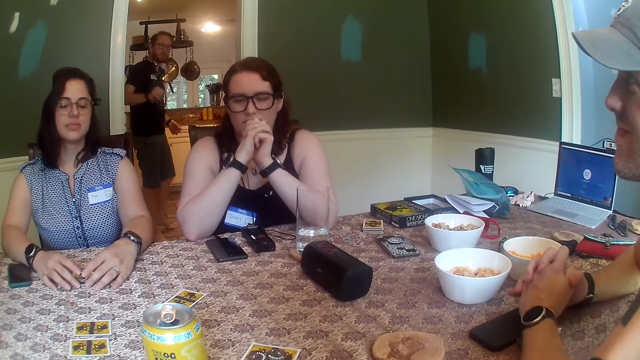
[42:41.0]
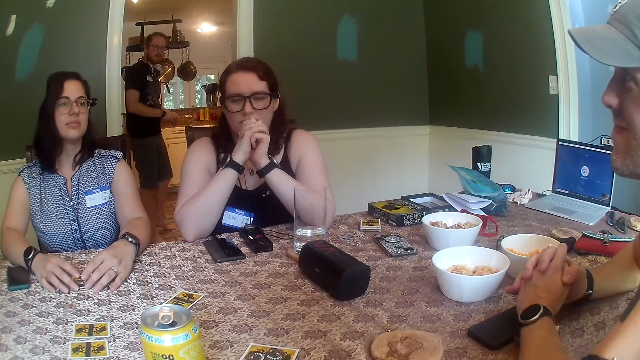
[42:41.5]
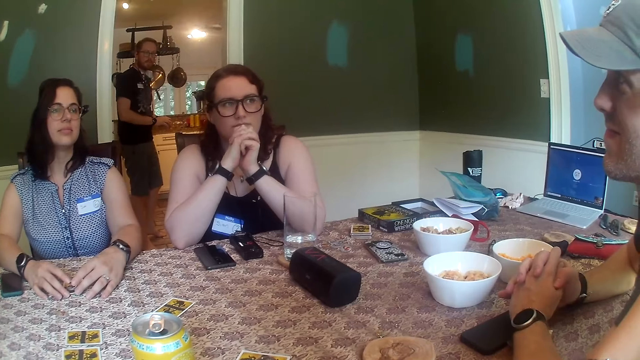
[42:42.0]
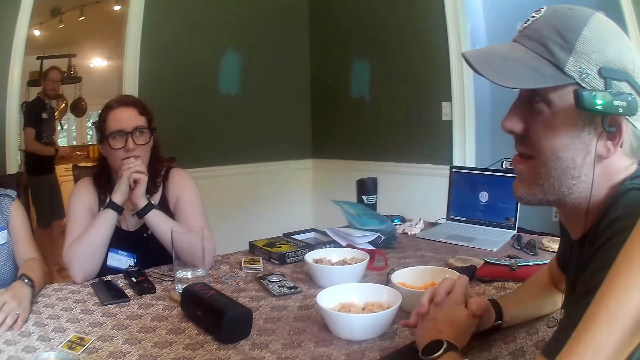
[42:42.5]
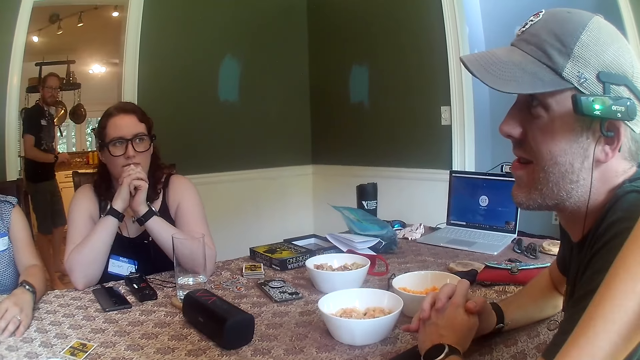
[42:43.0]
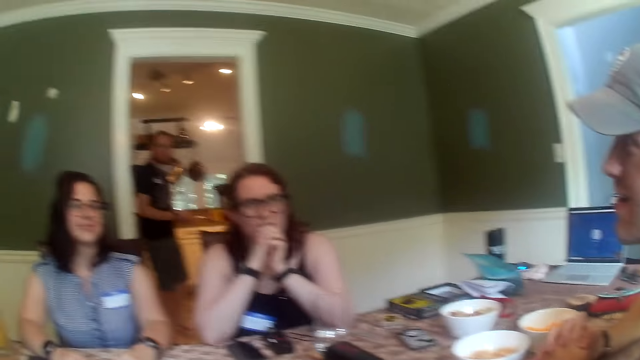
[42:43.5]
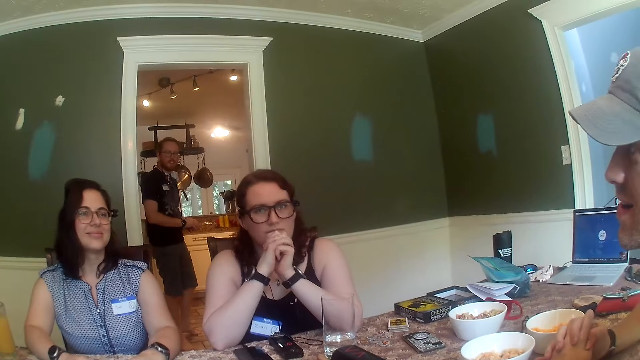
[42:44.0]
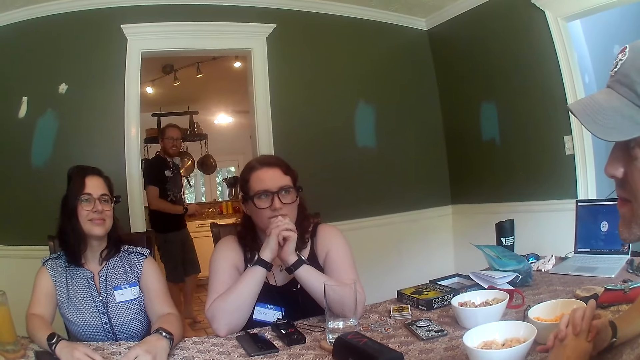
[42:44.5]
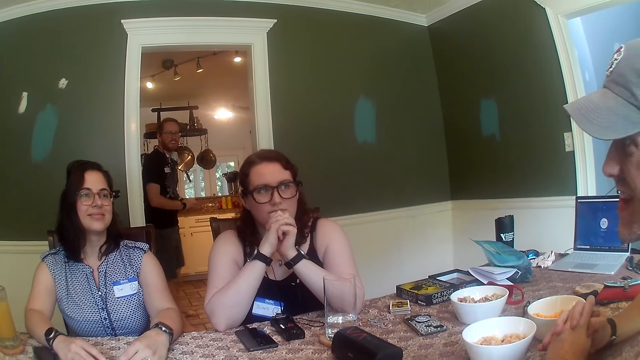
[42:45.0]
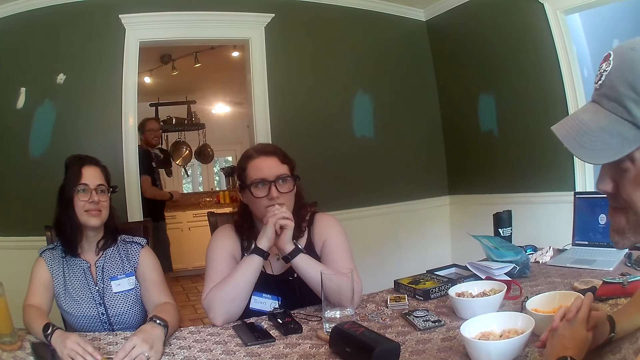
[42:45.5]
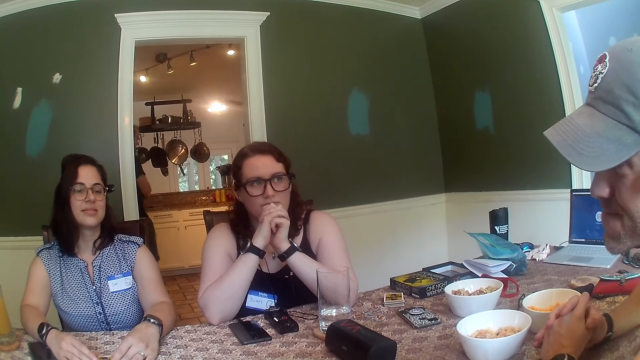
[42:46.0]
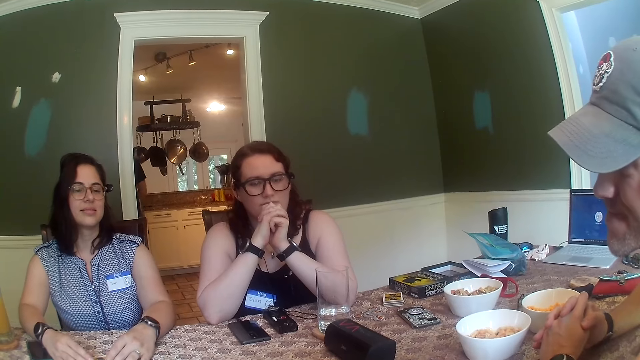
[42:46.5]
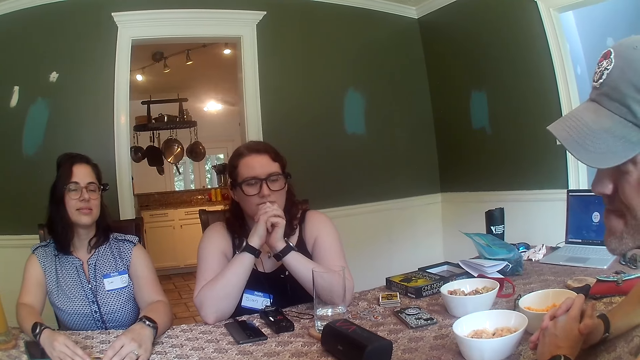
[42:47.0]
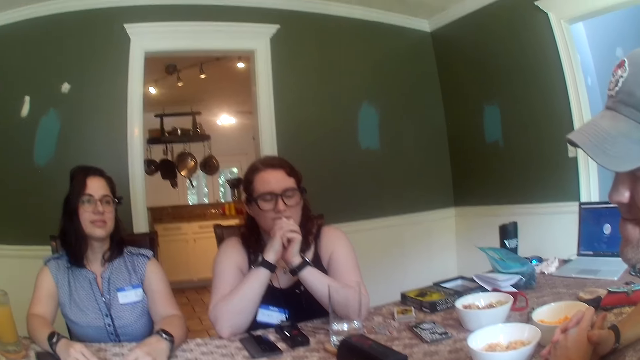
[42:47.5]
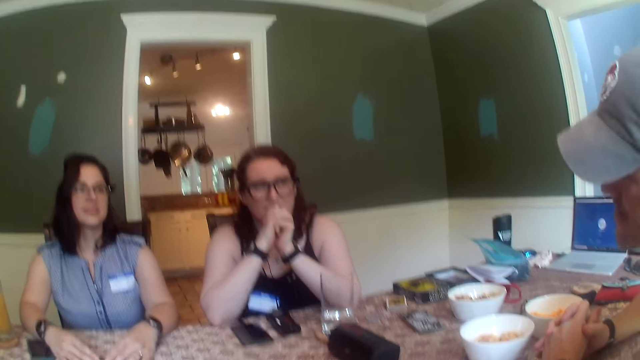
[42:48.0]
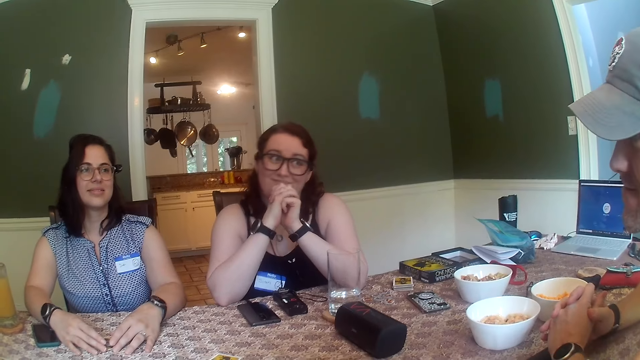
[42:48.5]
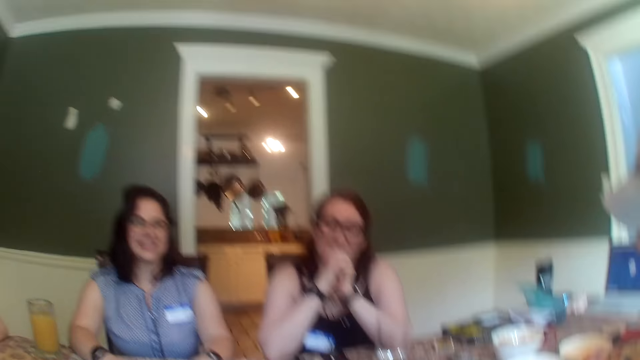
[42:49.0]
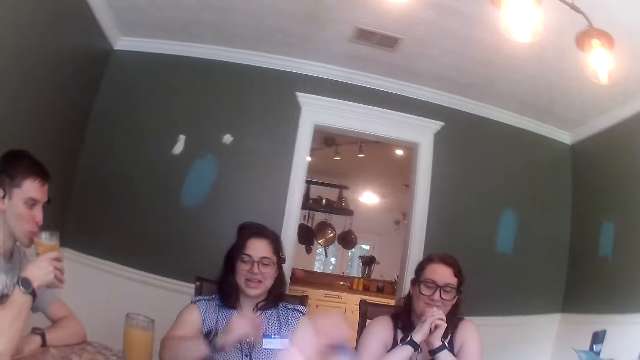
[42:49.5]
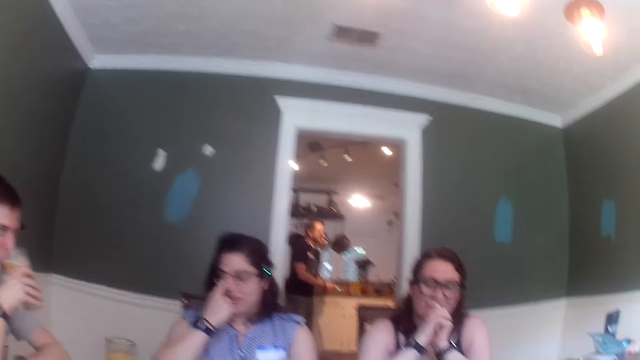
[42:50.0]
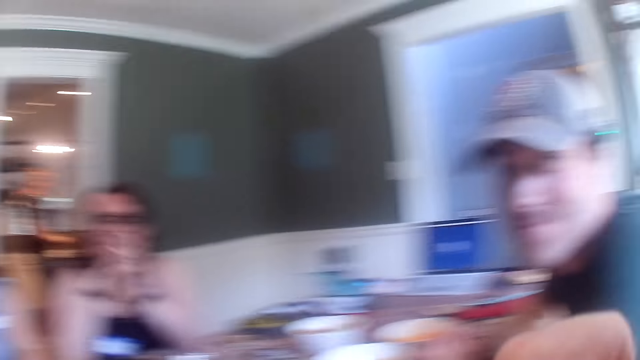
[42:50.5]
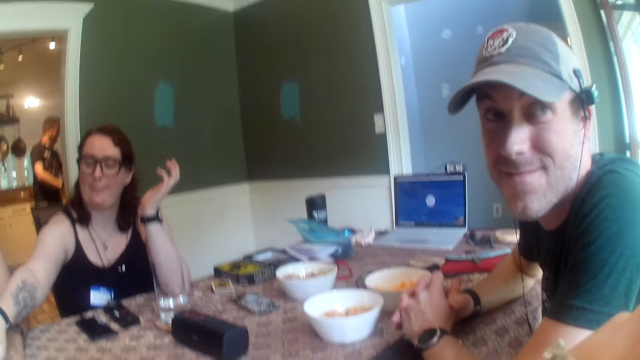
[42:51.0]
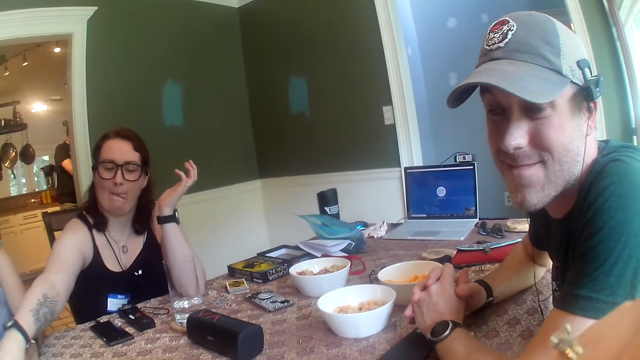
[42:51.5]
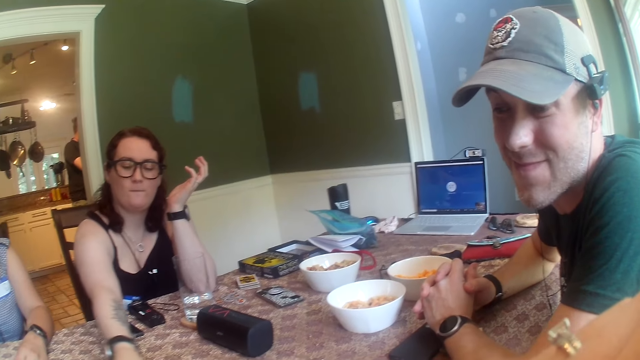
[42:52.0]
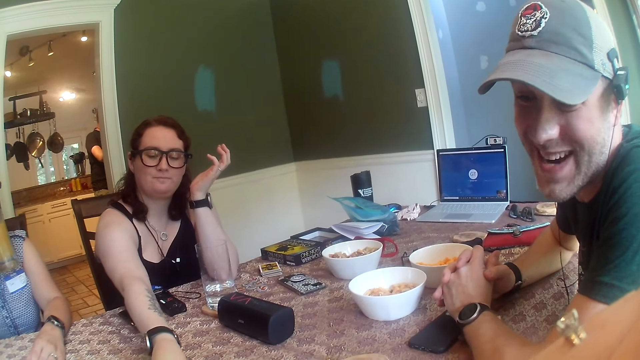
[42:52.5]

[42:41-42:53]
A man drinks from a cup of juice in his right hand. A woman removes her right hand from the table.

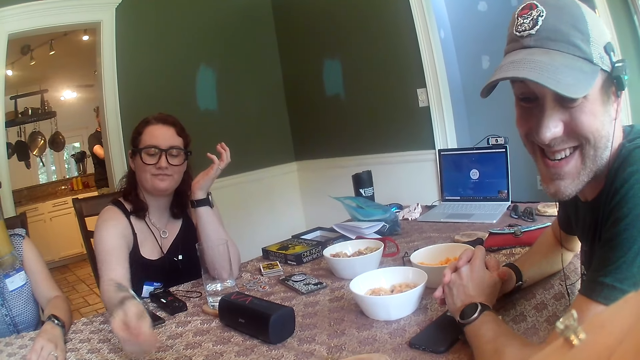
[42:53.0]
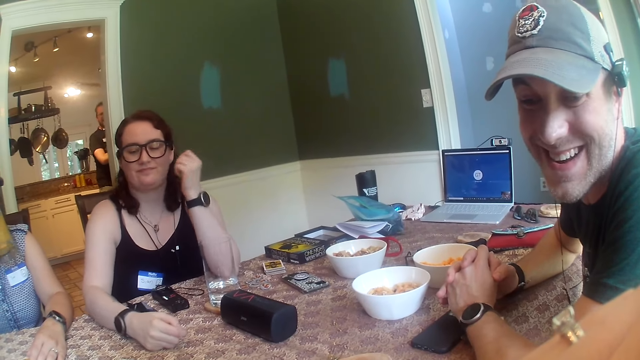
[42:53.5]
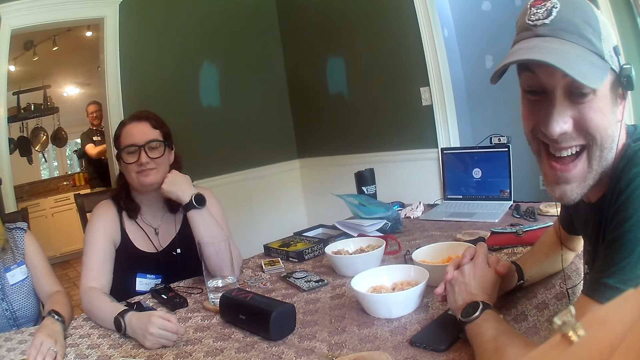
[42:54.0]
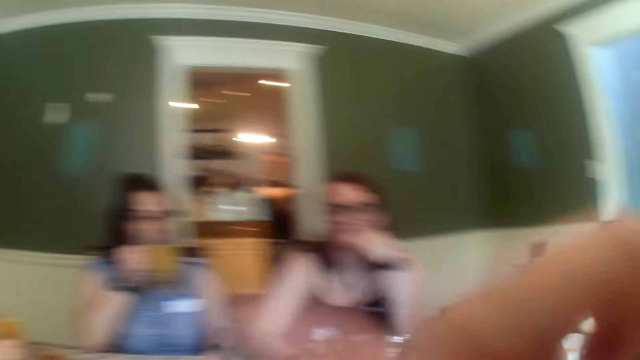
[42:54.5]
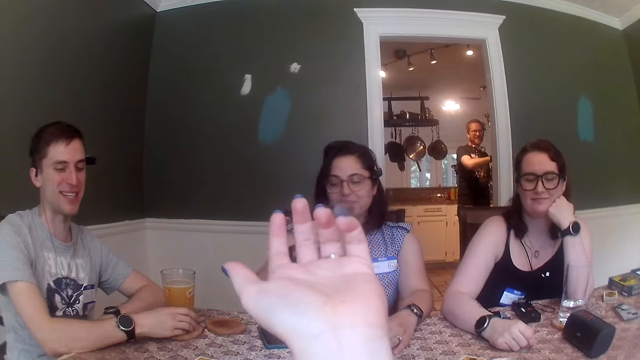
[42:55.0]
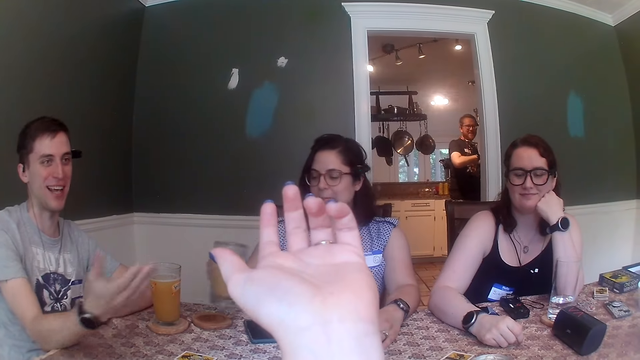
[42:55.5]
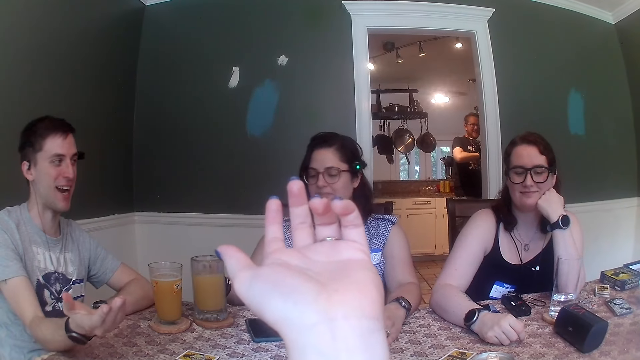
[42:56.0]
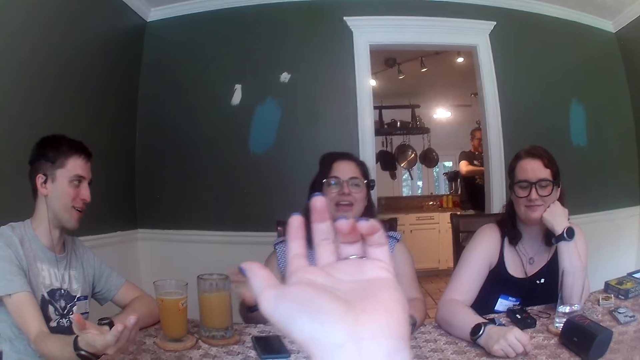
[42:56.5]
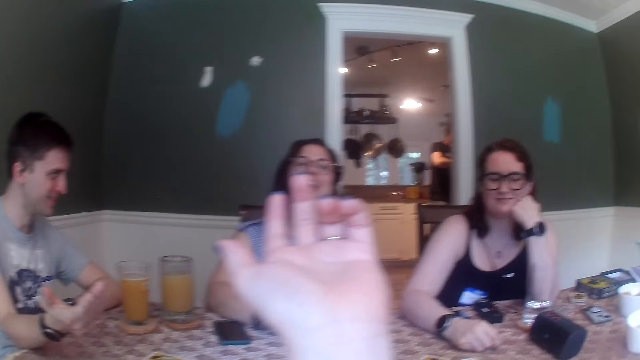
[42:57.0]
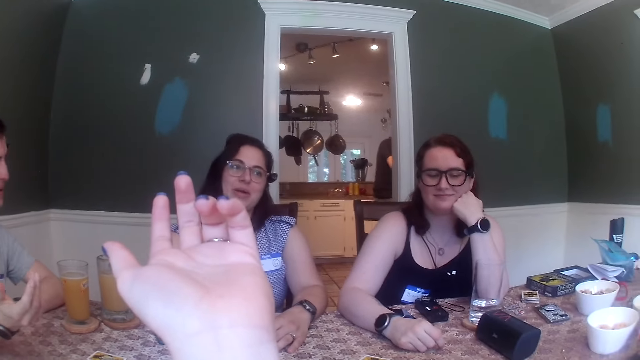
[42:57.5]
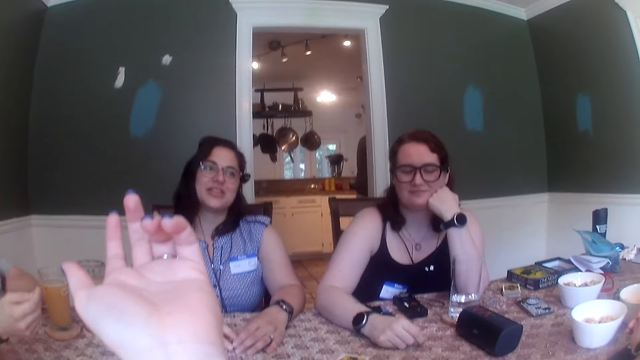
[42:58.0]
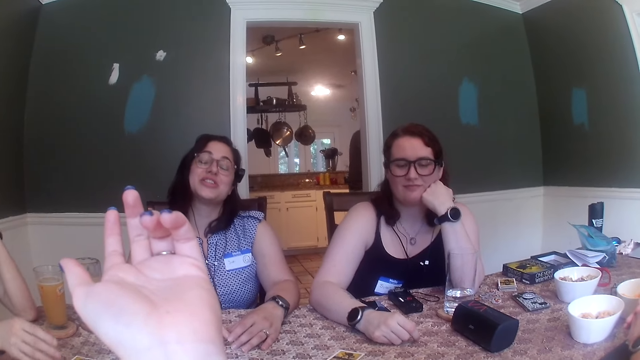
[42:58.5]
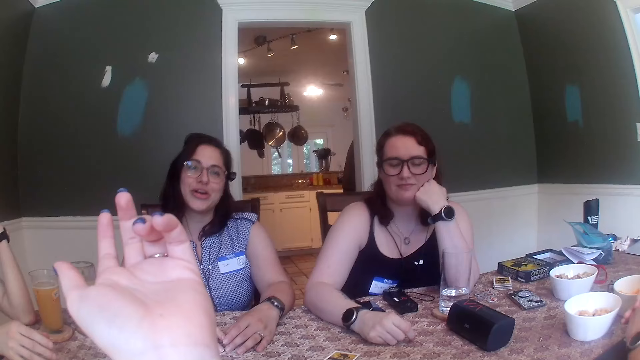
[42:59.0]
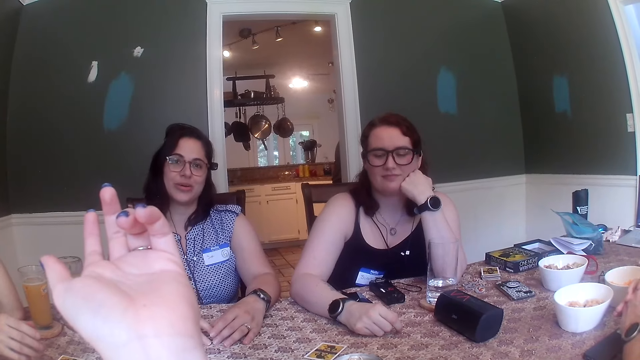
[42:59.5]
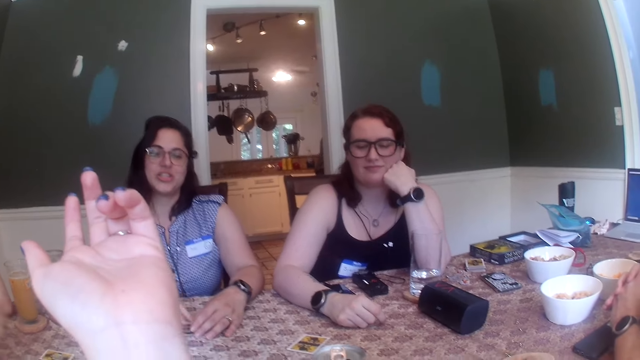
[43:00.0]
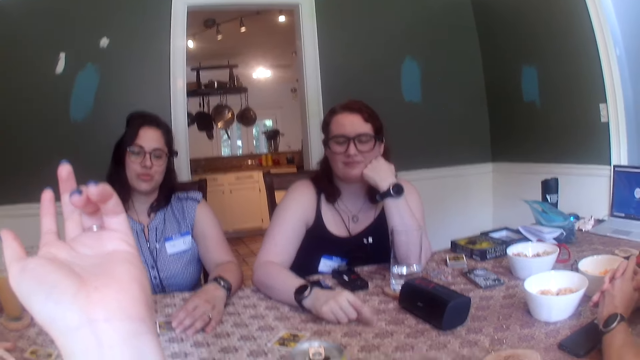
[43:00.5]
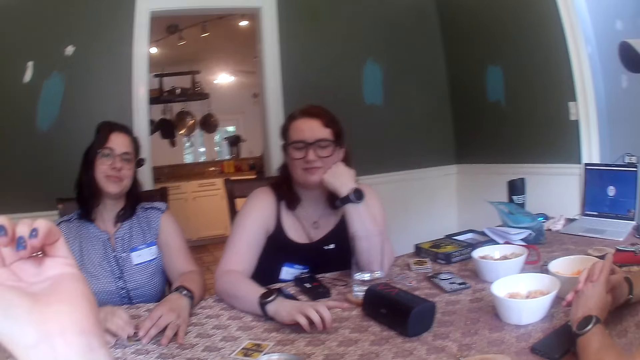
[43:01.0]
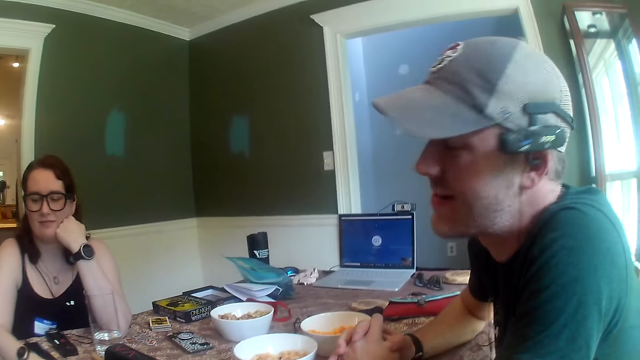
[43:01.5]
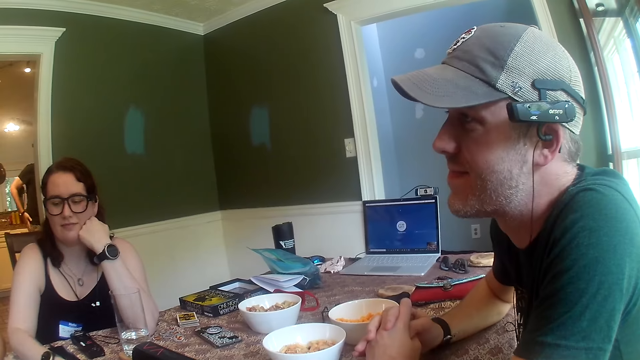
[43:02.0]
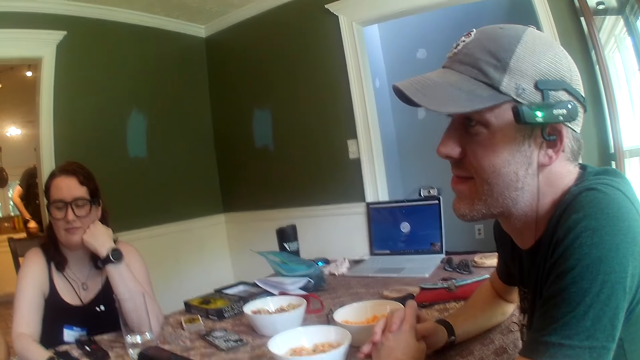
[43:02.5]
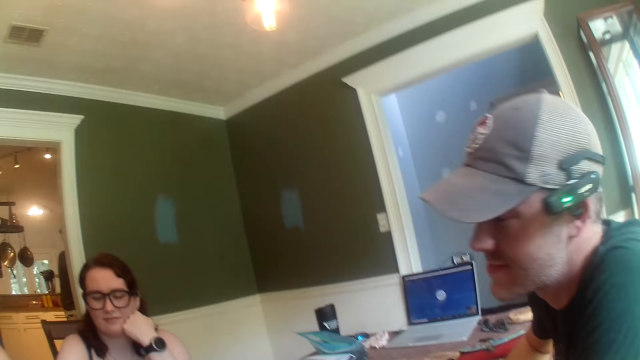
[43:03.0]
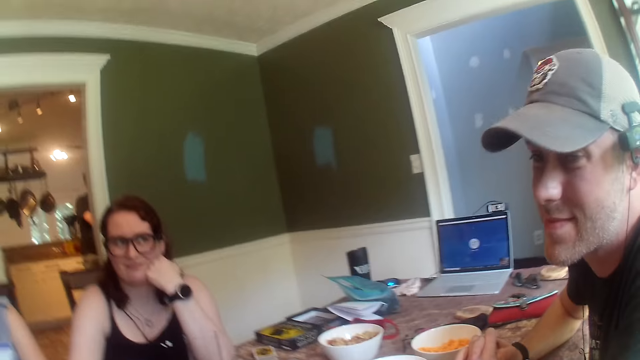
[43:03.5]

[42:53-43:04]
A woman places her right hand on the table. Another woman drinks from a cup of juice in her right hand. A man removes his right hand from the cup of juice on the table. The second woman places the cup of juice on a coaster on the table and places her right hand on the table.
